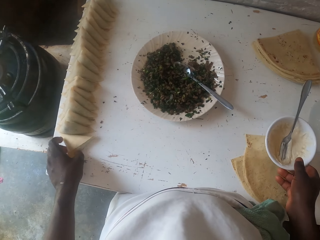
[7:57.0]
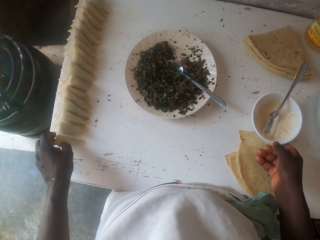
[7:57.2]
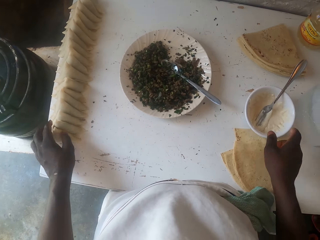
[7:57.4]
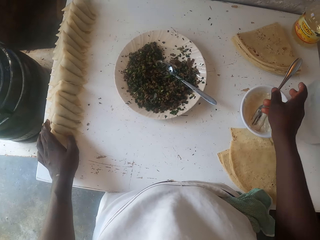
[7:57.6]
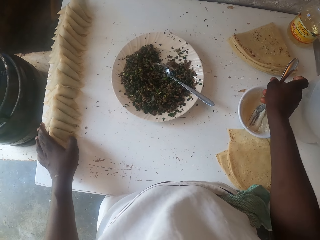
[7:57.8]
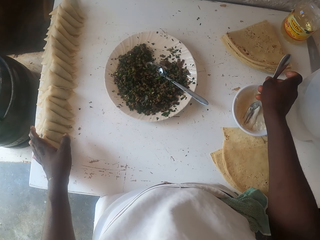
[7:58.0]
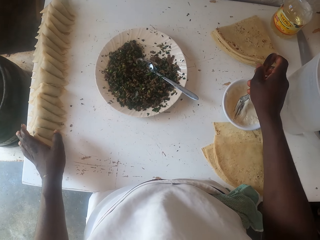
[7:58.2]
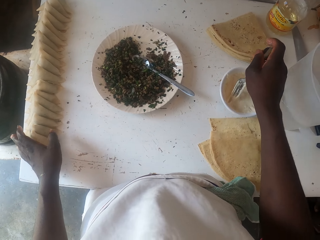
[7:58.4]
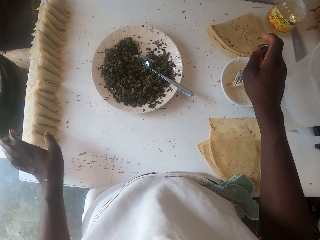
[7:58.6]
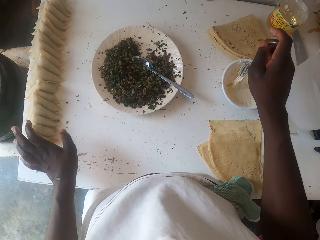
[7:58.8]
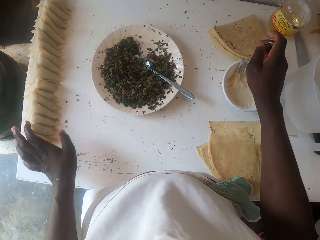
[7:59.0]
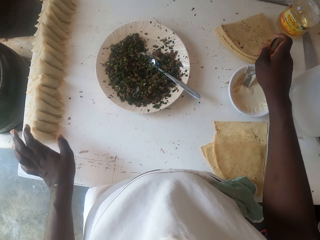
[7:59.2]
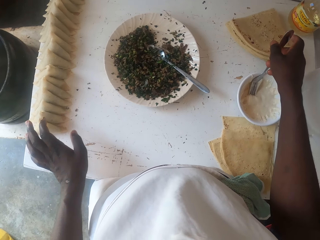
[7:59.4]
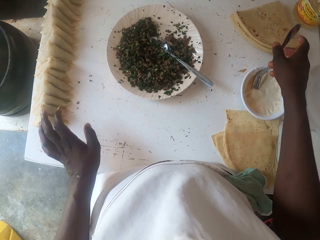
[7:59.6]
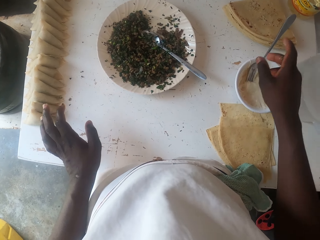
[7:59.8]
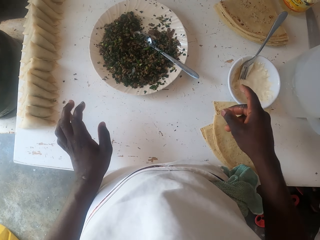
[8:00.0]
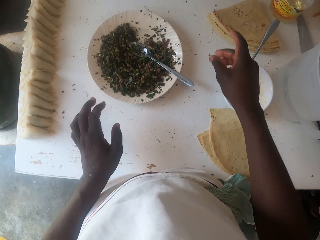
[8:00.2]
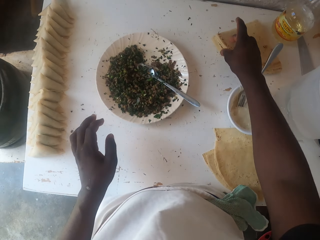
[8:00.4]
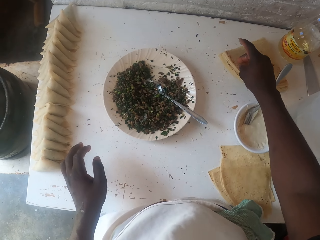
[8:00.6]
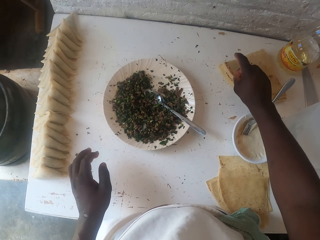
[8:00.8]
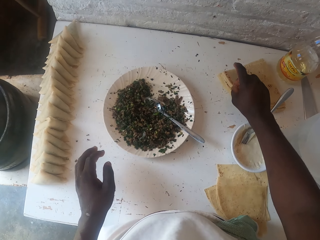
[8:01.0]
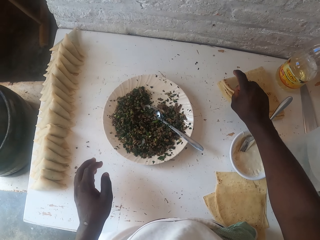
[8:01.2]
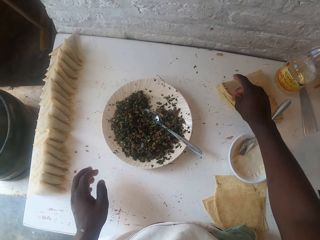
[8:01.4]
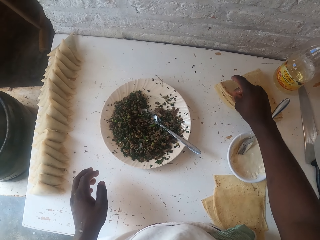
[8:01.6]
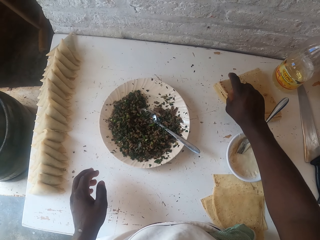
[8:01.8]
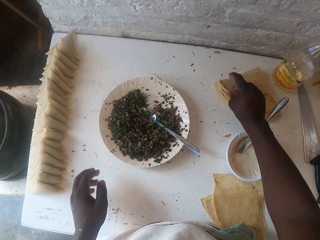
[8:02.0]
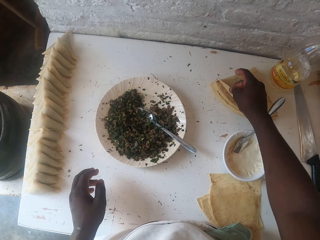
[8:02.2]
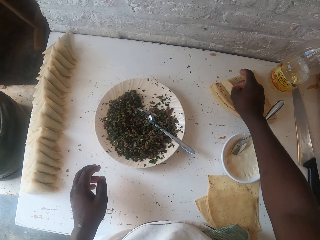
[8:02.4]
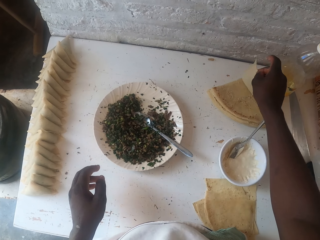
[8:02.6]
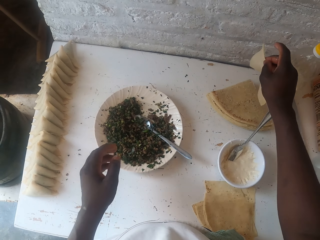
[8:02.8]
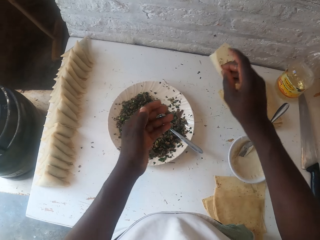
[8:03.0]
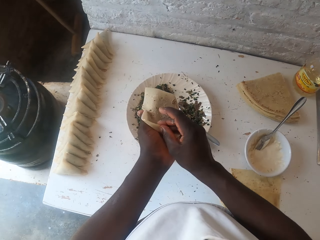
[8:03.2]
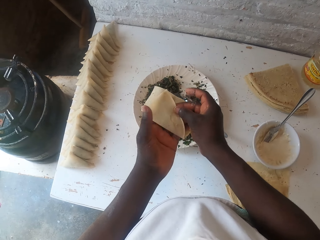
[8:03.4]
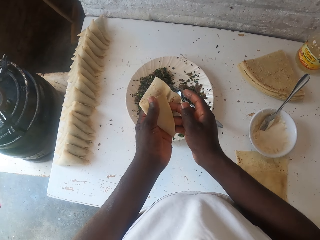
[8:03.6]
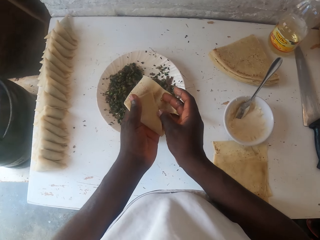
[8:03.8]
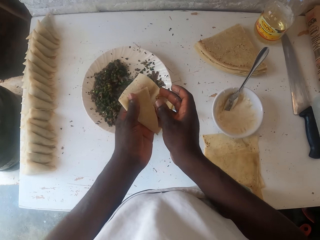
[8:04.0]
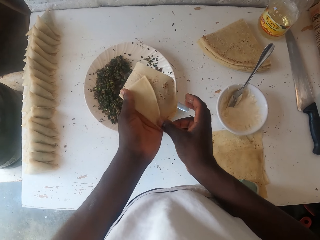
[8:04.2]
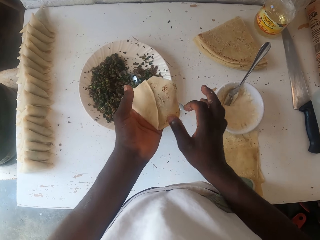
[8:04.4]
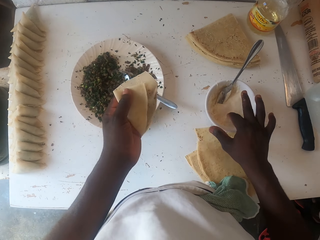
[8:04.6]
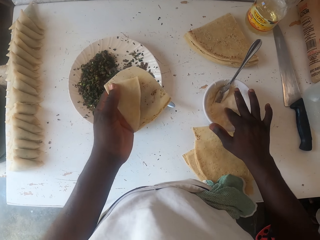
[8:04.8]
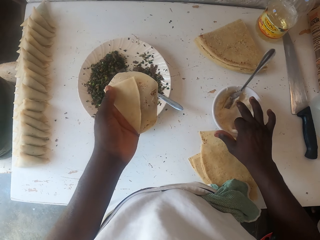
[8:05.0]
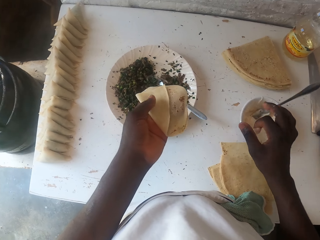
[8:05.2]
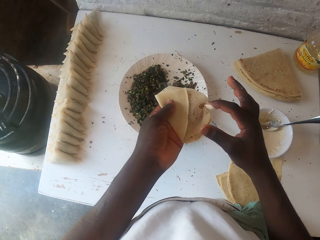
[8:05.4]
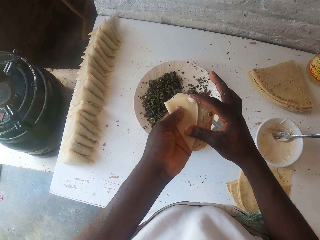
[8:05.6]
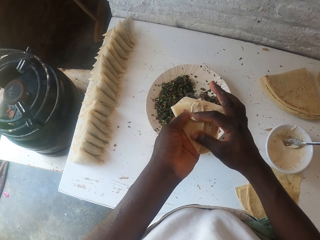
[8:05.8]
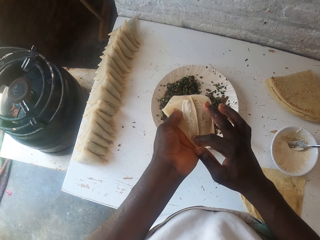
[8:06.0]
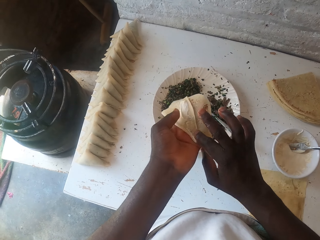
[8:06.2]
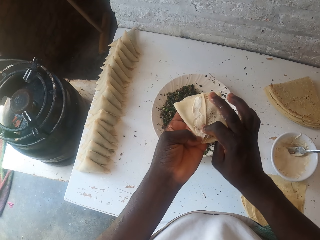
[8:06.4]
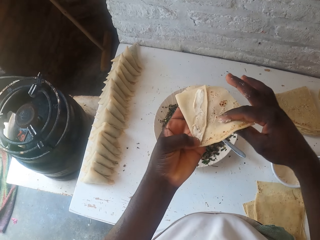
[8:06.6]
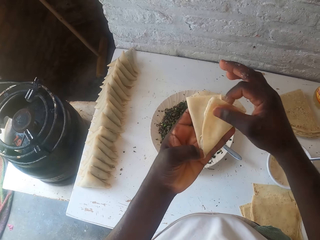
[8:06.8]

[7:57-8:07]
The camera wearer repositions a dish. They reposition a spoon in the dish. They hold the fork with the right hand. They pick a dough. They put the stuffed samosa aside. They fold the dough. They moisten the dough.

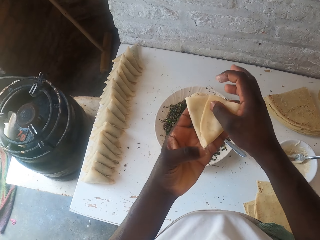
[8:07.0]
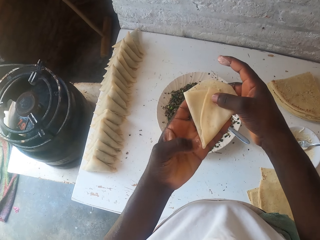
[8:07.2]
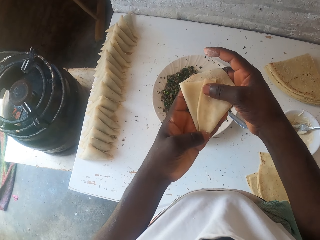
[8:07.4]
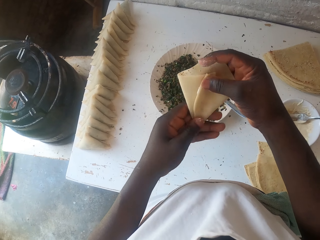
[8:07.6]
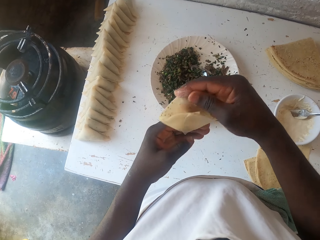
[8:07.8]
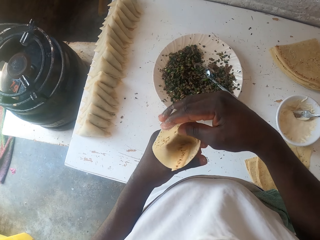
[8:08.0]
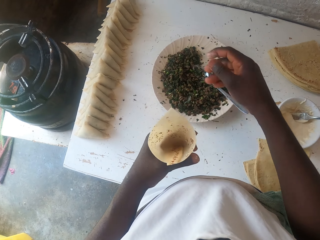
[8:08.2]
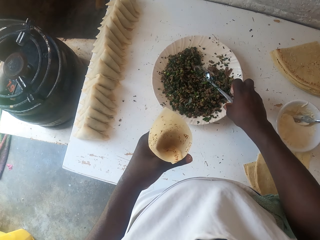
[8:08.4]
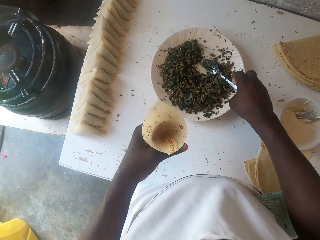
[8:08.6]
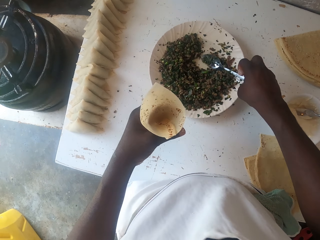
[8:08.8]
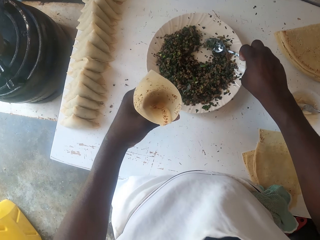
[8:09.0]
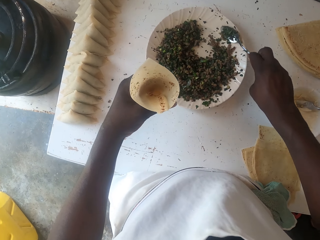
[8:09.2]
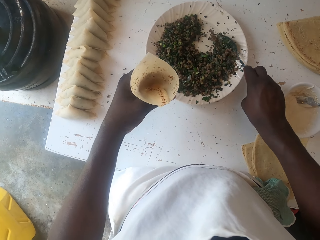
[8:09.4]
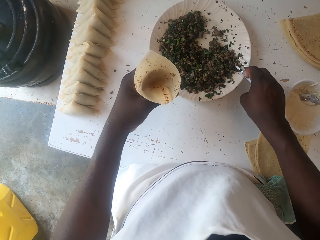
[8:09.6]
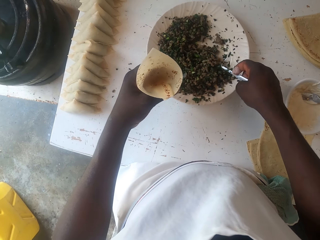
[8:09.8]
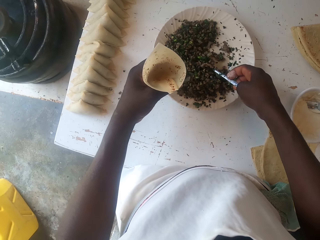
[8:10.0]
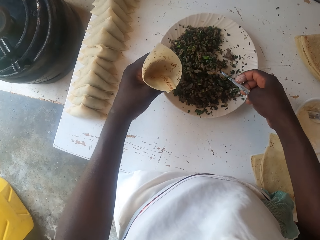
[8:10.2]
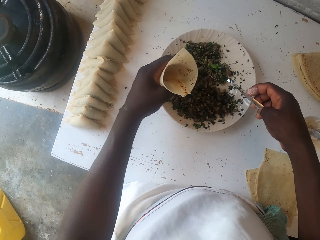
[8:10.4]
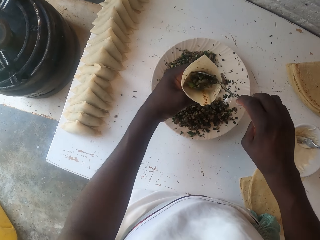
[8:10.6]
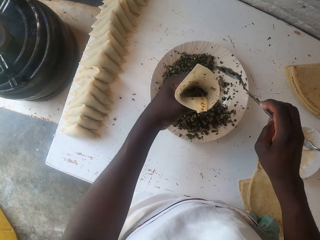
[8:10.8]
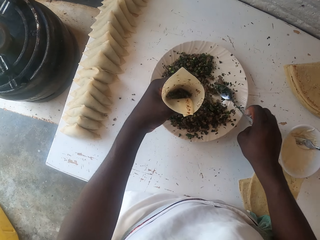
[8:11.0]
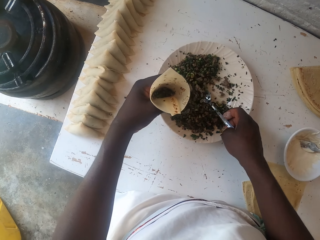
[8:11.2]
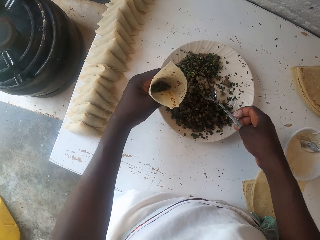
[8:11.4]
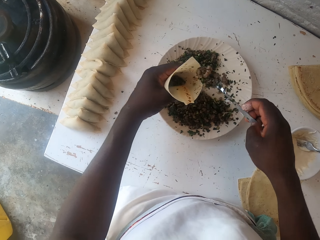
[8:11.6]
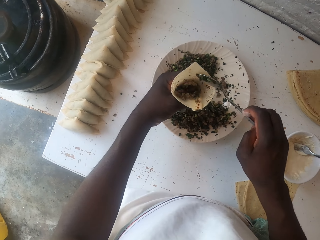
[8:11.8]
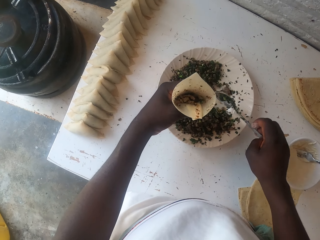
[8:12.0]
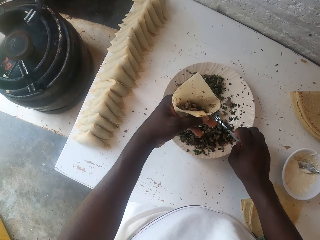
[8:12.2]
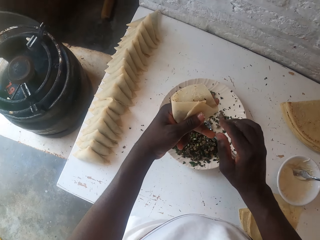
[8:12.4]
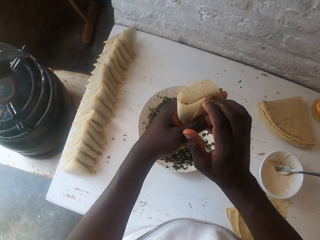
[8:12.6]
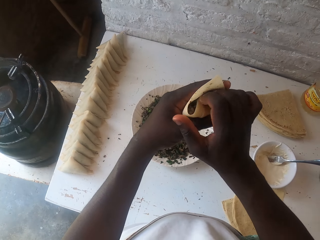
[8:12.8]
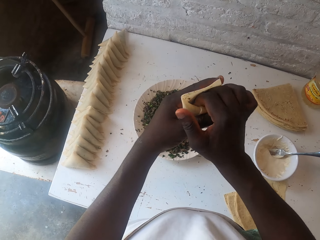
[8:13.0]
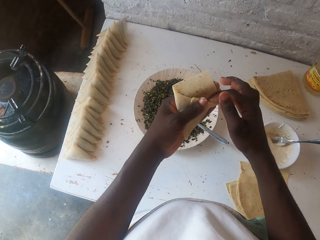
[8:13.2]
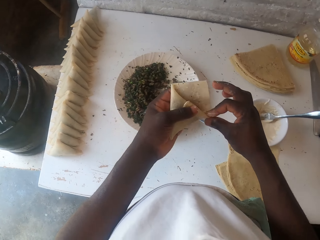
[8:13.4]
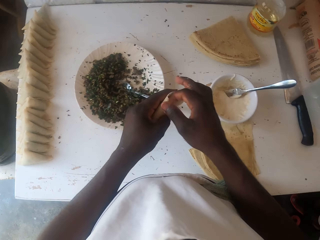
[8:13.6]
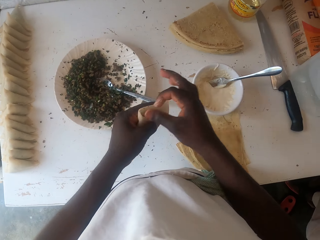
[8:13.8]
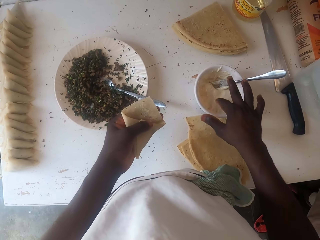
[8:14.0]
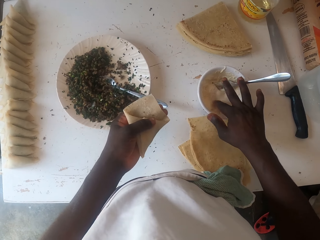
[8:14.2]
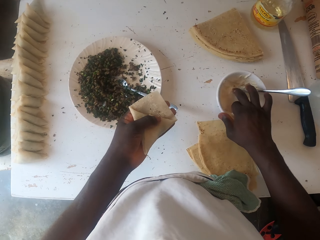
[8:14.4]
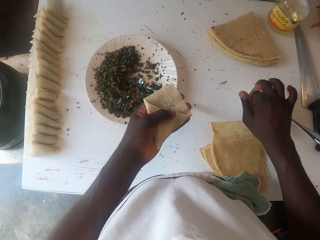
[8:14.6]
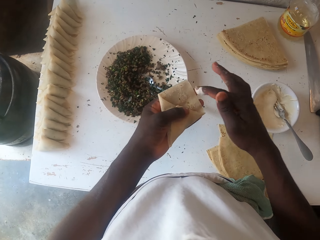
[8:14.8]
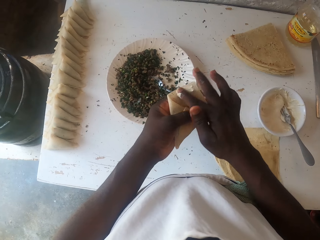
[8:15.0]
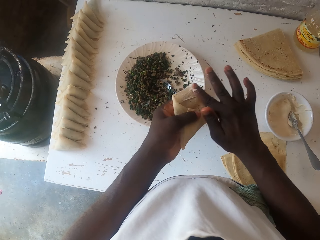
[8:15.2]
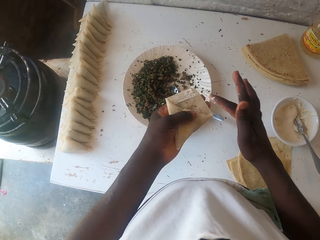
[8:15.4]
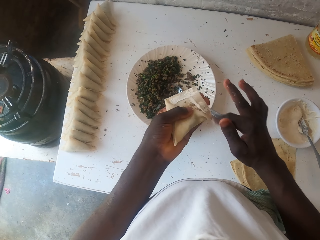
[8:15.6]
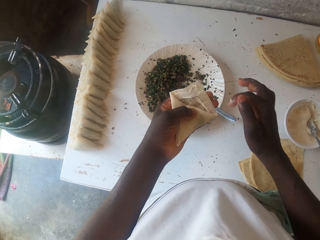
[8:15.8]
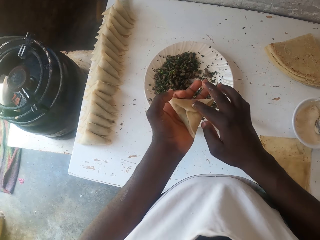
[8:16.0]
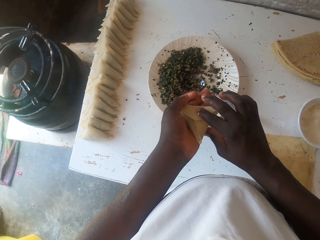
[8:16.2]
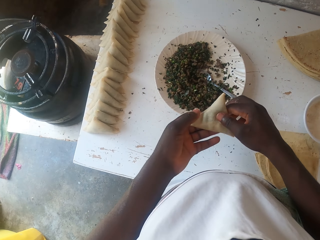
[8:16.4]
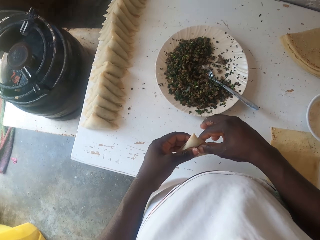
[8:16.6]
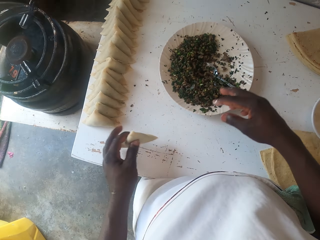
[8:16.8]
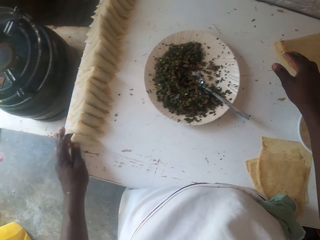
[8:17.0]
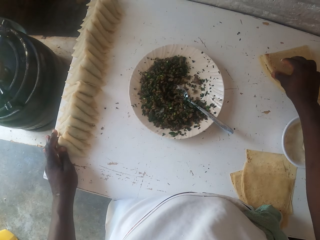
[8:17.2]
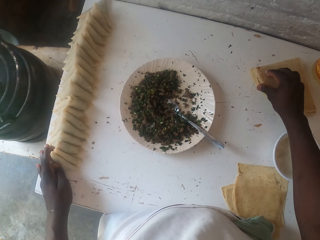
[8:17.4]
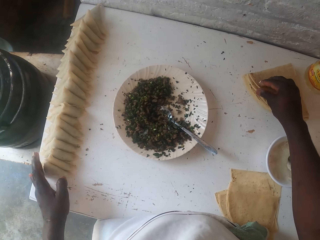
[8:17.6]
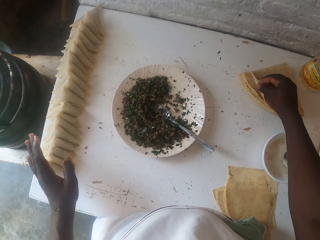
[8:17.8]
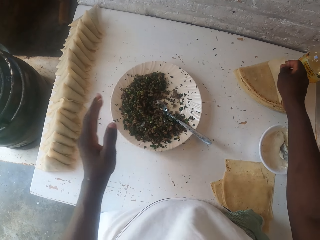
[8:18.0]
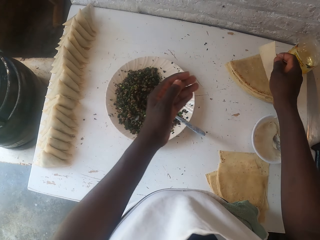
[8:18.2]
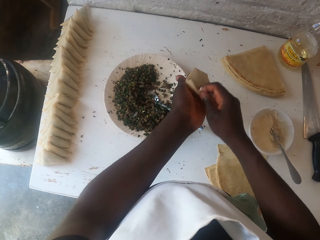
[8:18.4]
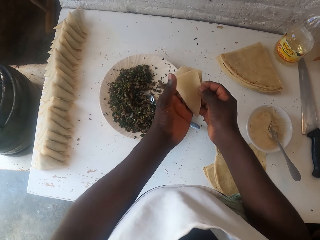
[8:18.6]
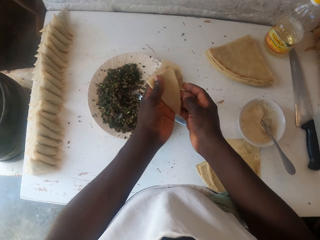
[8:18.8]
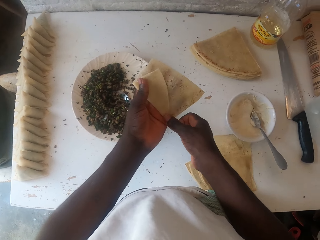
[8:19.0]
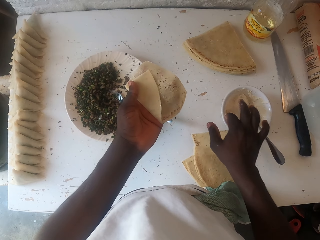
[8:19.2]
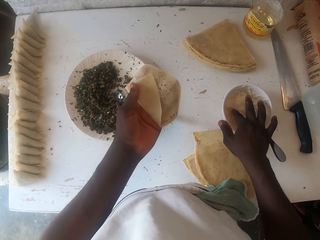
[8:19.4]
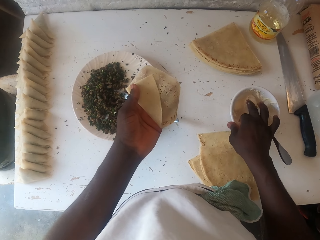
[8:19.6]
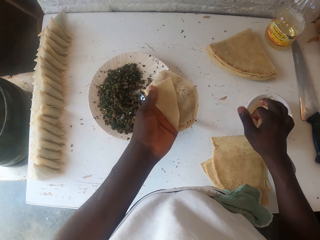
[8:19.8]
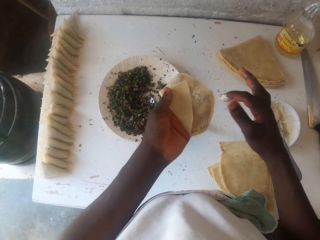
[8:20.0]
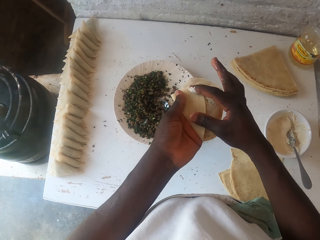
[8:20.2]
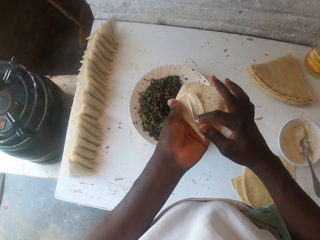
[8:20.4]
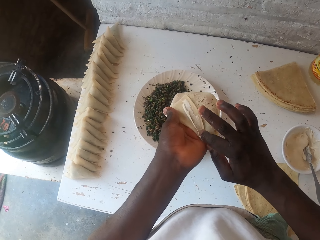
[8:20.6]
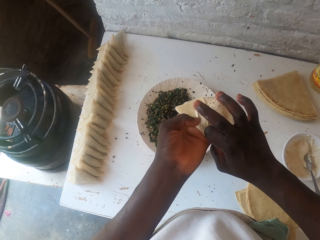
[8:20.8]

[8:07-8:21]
The camera wearer folds the dough. They pick a spoon. They stuff the samosa. They scoop the boiled peas. They place the boiled peas in the dough. They place the spoon in the plate. They seal the dough. They tuck the stuffed samosa. They moisten the dough. They place the samosa pocket on the table. They pick a dough. They fold the dough. They moisten the dough.
